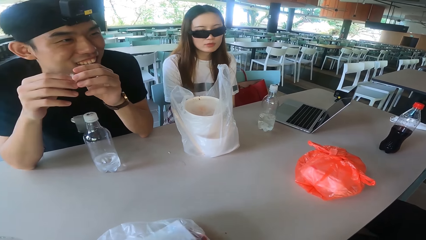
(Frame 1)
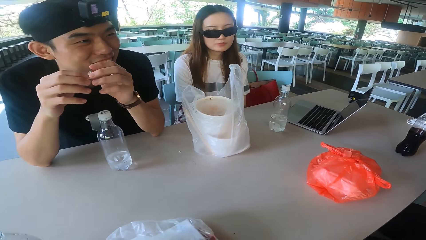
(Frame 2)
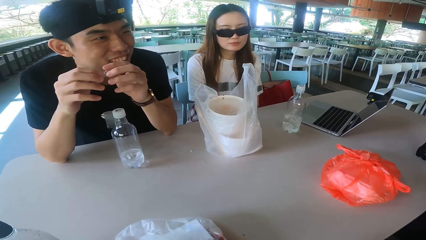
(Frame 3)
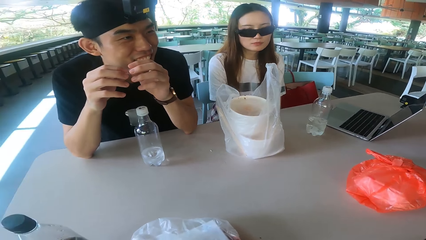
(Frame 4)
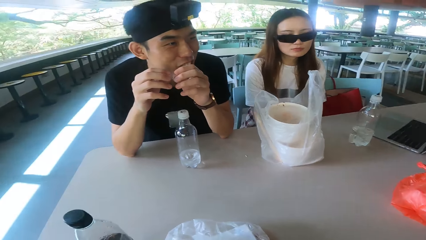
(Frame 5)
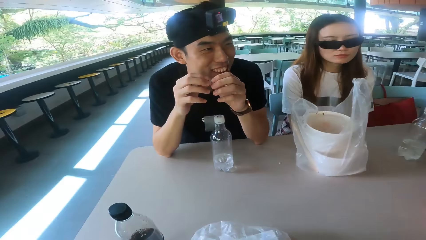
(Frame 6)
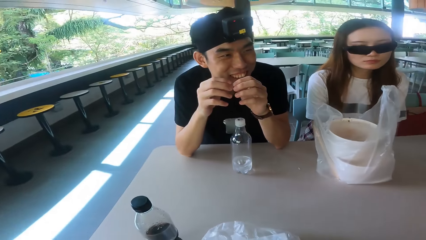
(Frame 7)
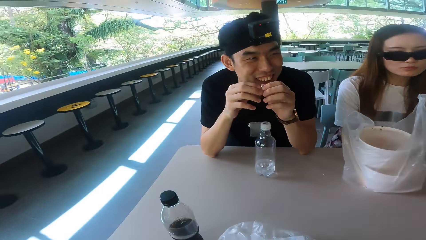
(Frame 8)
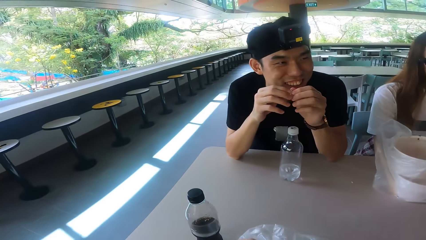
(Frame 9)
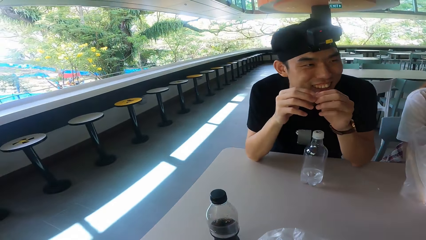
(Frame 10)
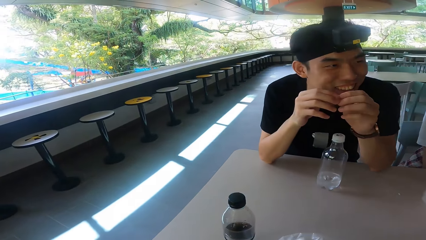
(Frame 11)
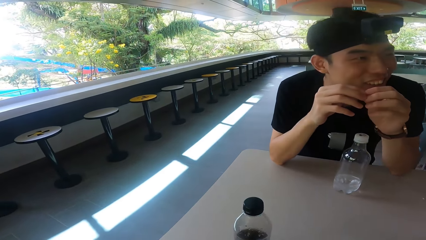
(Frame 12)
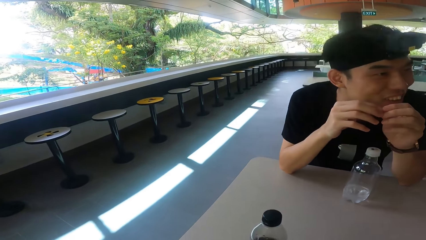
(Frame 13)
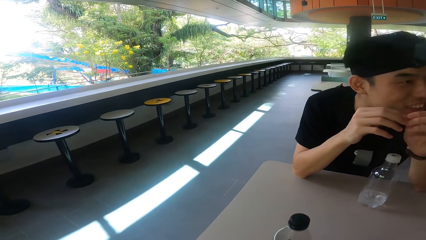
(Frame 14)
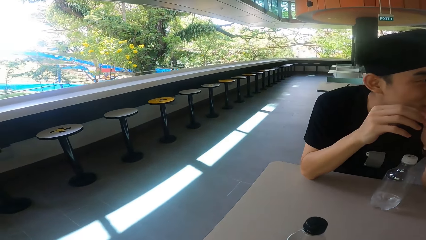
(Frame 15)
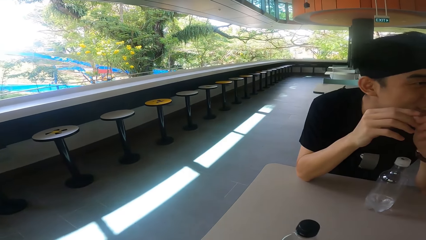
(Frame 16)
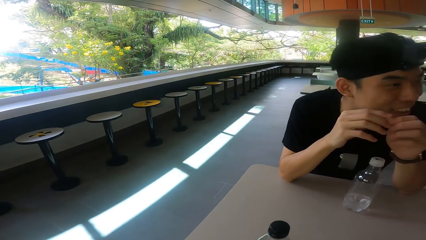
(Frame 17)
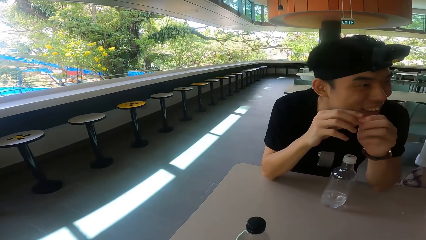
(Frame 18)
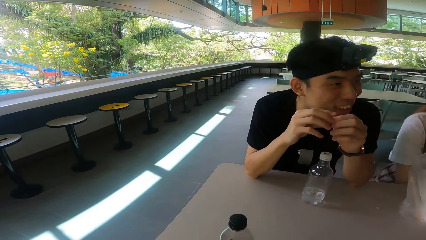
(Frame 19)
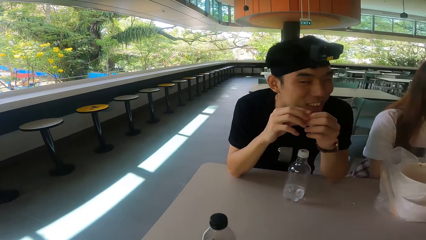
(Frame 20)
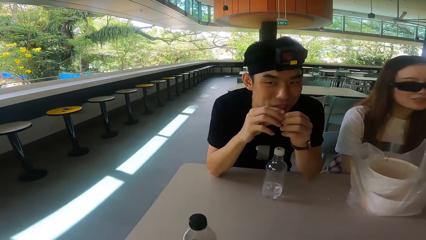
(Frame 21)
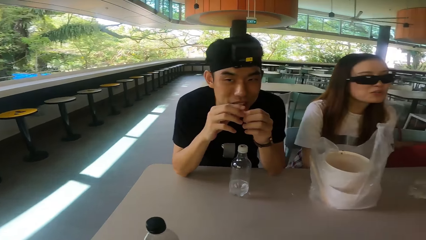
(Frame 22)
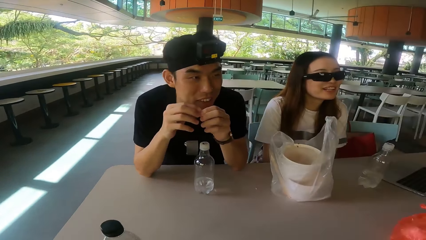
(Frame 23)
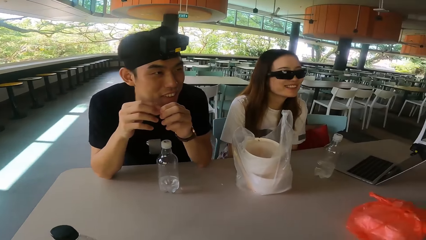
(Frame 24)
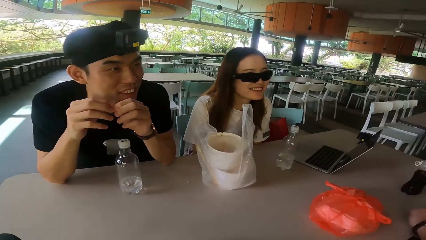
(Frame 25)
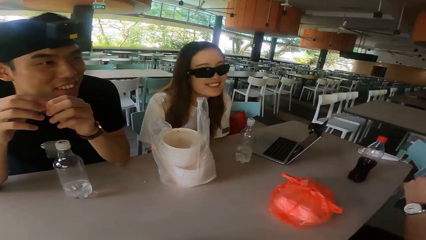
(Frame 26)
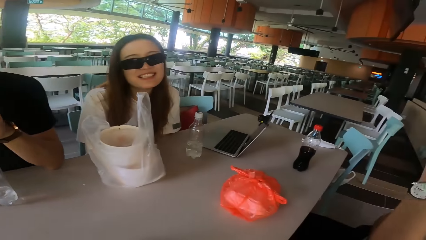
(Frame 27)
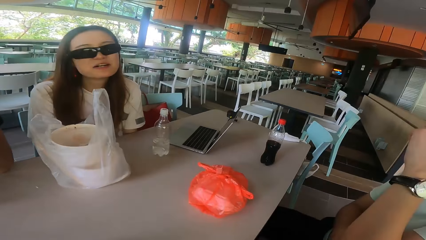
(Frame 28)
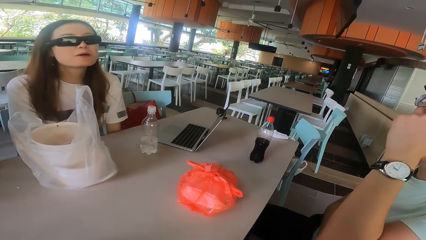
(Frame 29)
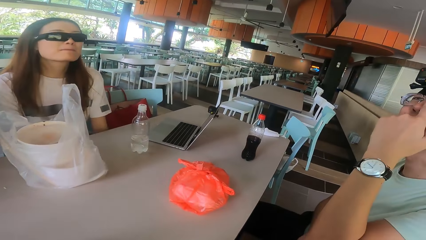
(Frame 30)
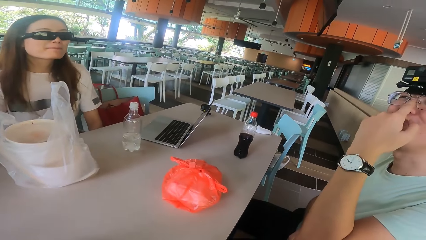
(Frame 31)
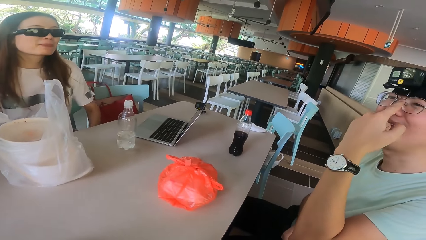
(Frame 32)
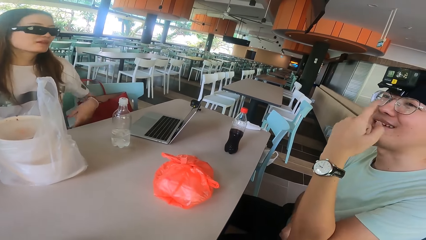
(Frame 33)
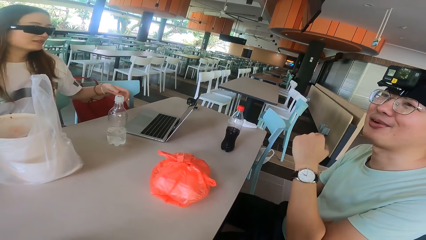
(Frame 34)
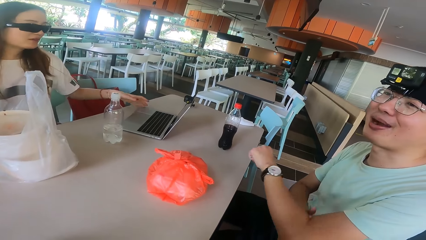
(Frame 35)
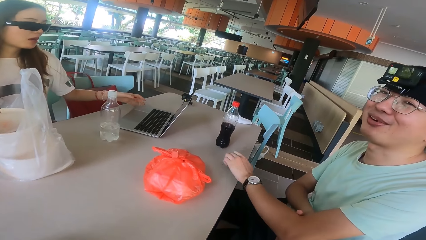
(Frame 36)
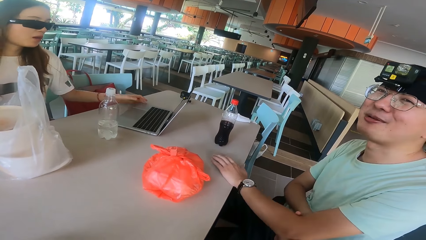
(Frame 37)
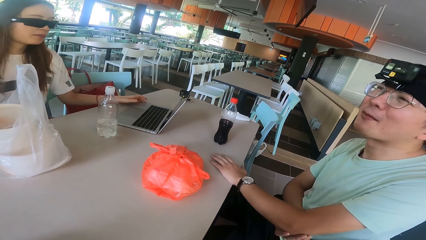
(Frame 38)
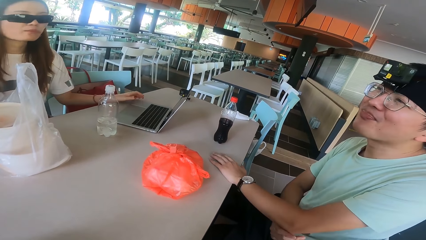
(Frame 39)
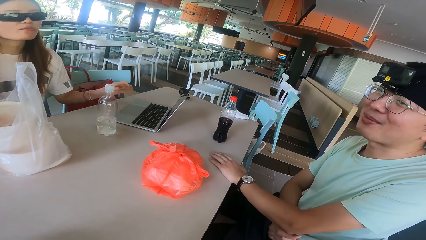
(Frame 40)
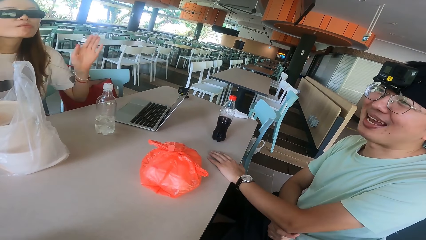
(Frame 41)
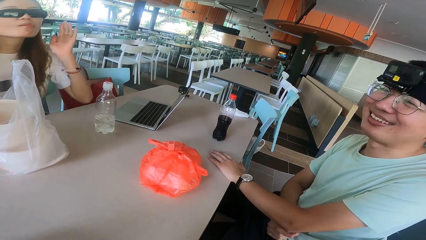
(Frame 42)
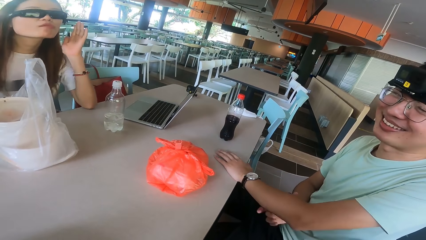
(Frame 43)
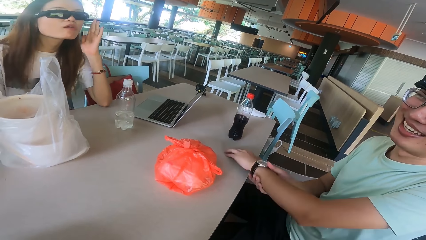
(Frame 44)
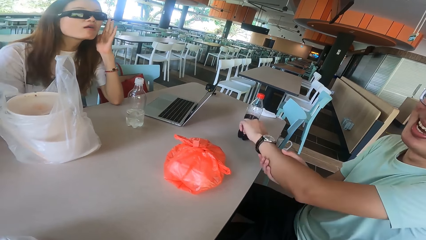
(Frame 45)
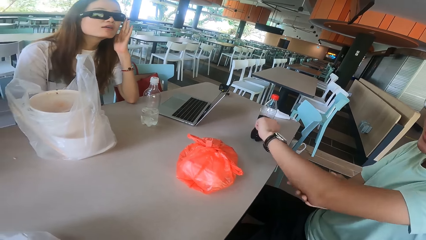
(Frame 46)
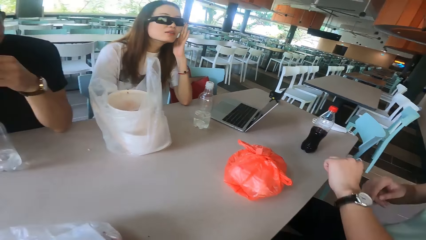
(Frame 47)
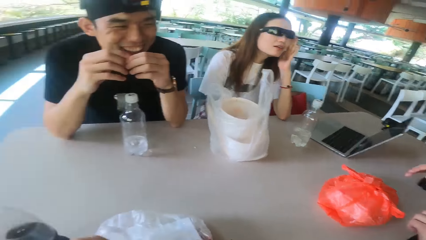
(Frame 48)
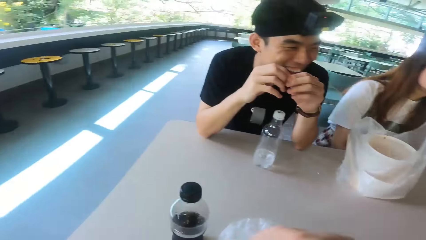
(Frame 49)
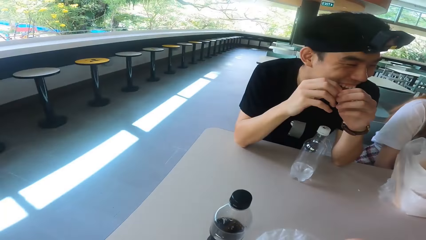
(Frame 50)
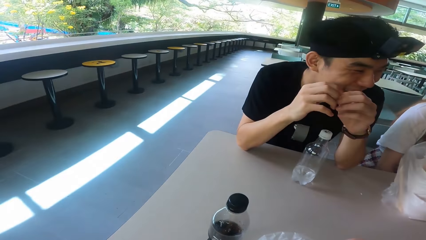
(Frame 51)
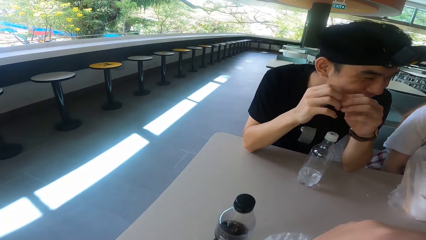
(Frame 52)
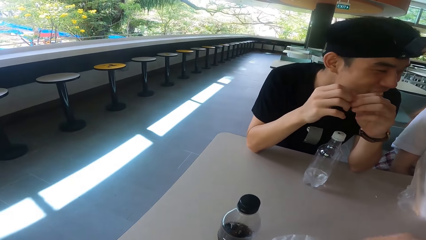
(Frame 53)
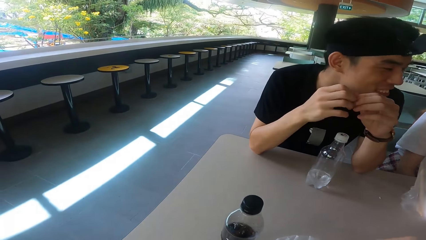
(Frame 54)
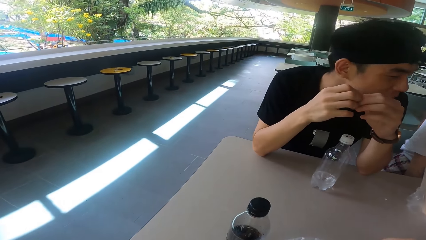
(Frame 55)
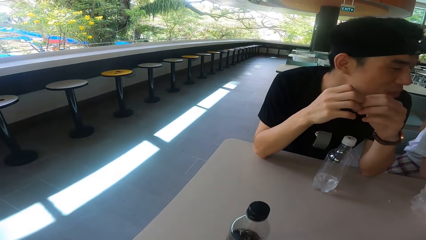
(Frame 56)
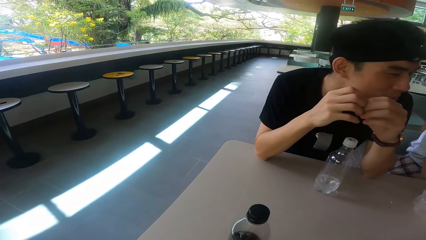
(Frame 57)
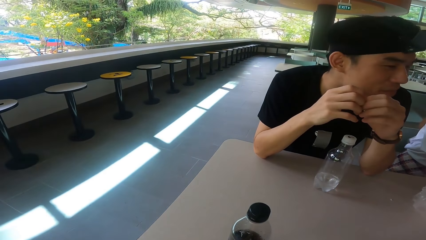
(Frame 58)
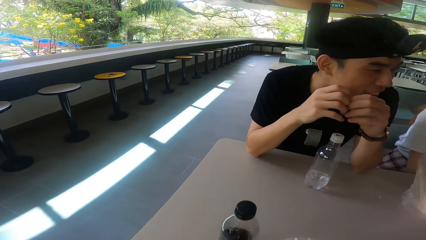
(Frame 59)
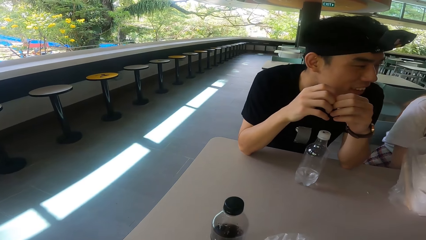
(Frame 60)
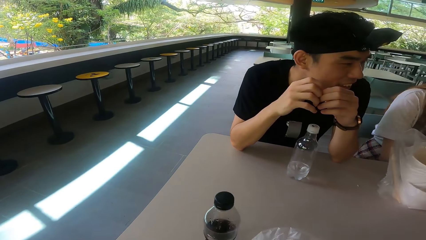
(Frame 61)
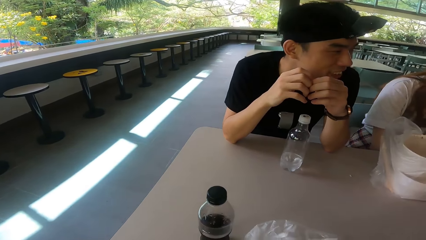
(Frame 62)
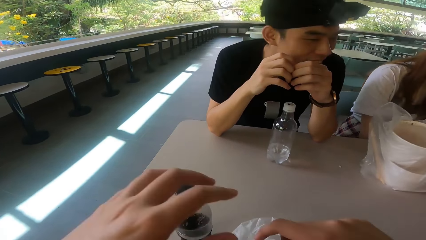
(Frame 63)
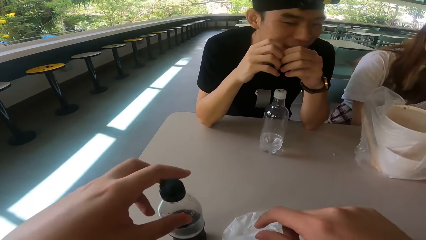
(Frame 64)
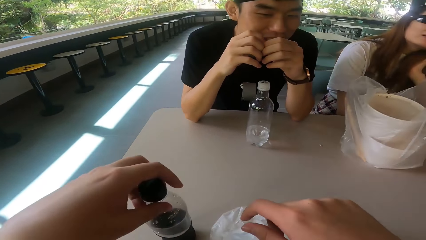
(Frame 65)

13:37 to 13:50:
The camera wearer looks around. A woman smiles. The woman puts the hand on the laptop and lifts the hand. A man stretches his right hand. Another man talks.

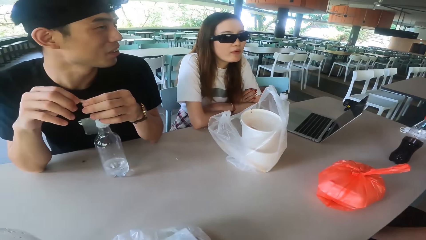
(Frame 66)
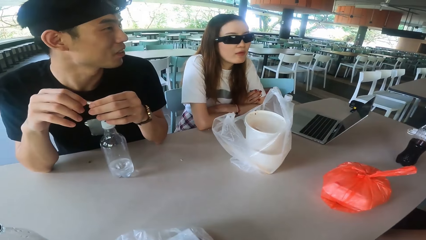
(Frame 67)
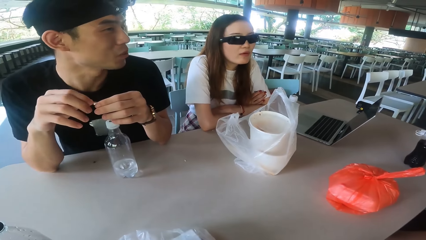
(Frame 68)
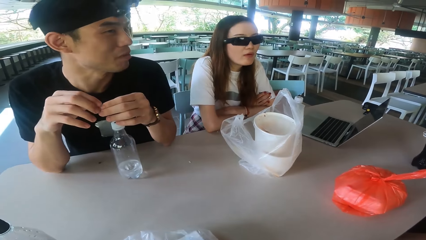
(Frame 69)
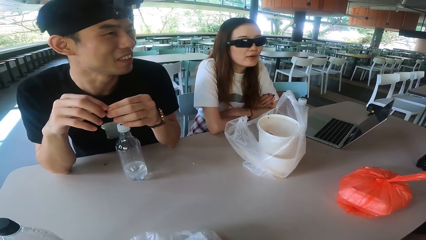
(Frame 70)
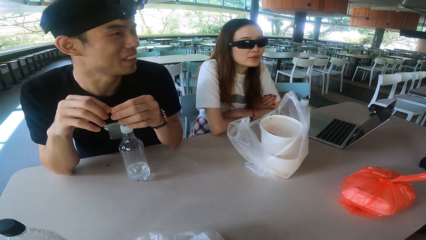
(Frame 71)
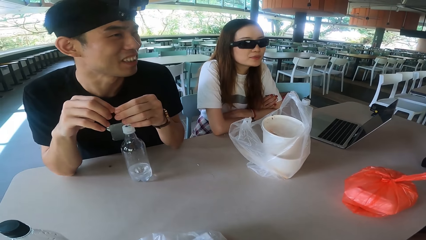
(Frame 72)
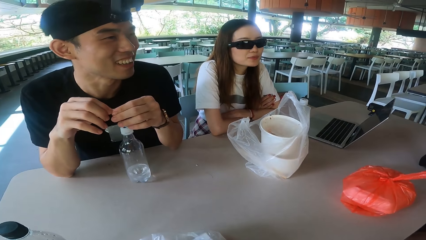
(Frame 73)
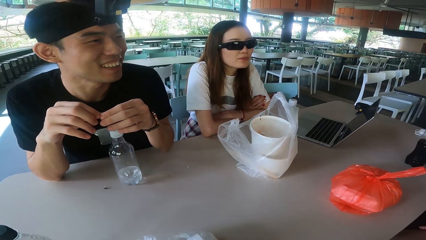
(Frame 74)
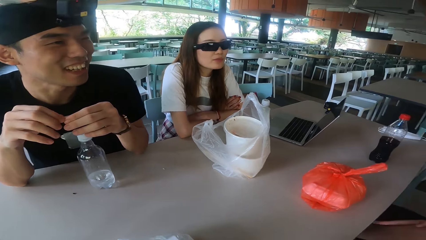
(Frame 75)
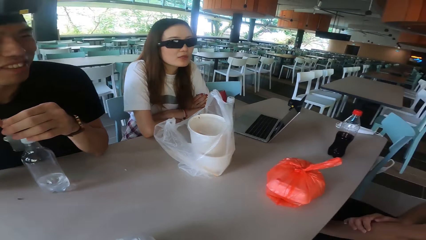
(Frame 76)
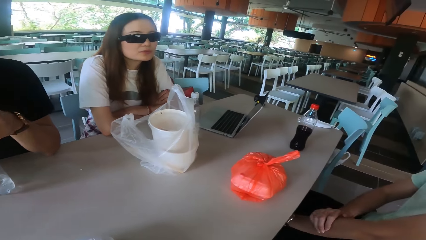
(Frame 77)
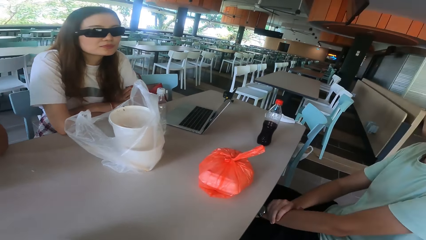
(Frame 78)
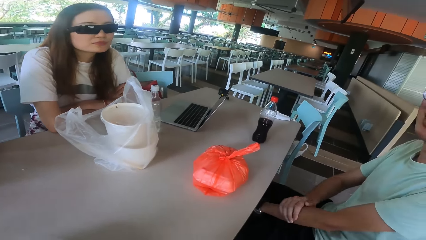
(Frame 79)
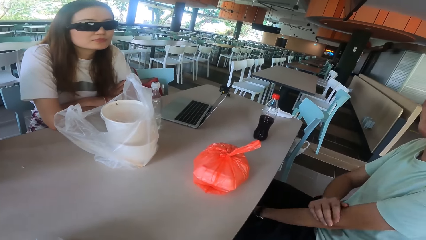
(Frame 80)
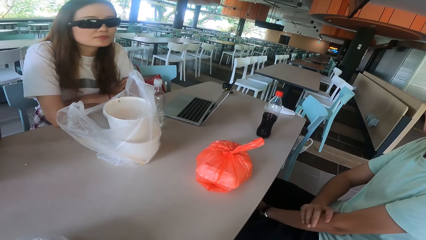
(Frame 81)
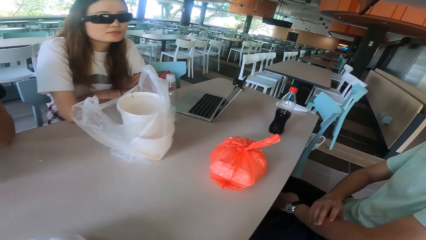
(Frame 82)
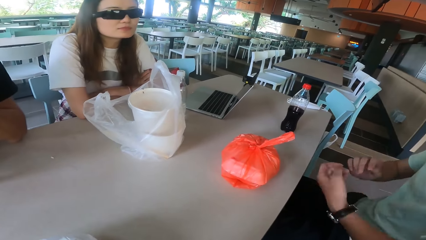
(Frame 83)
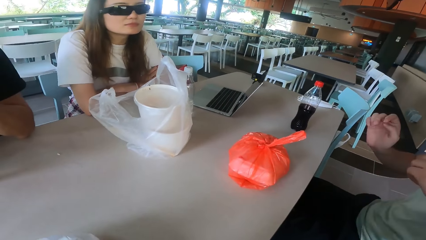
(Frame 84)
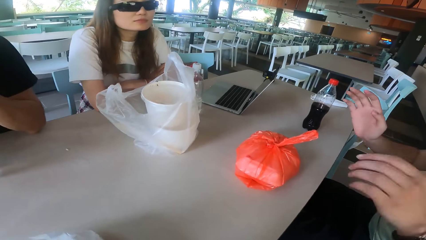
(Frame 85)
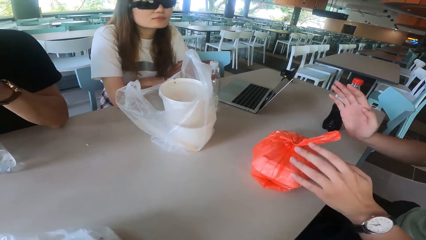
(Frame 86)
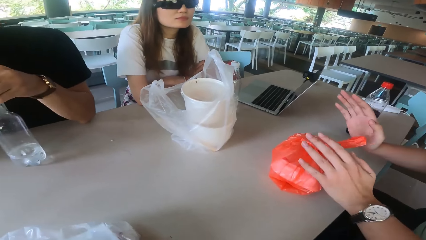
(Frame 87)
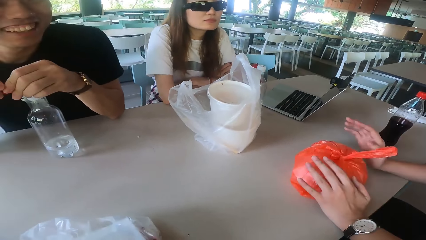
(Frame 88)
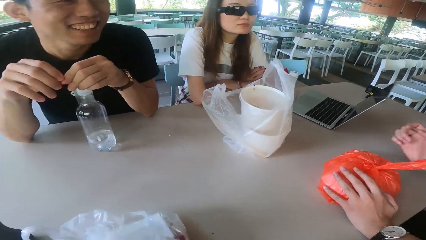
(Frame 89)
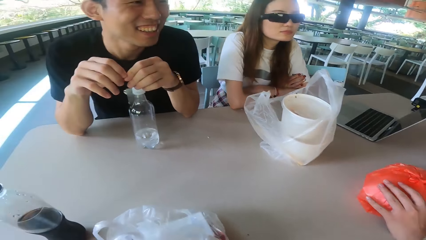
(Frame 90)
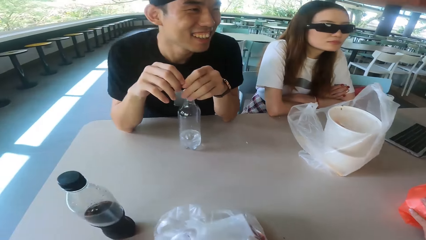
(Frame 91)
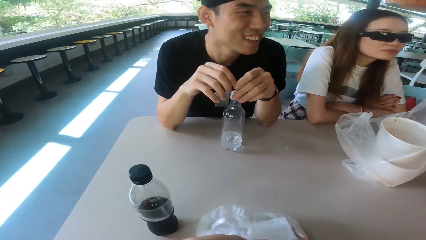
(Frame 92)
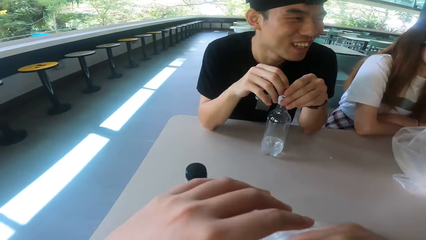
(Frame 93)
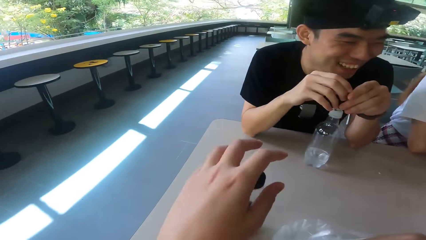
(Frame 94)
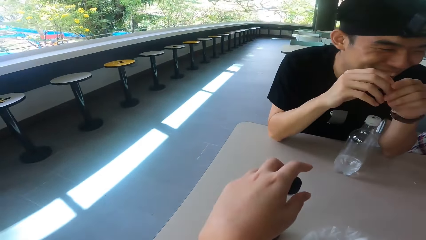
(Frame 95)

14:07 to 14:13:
A man talks. Another man moves the hands. The camera wearer talks to the rest on the table.
